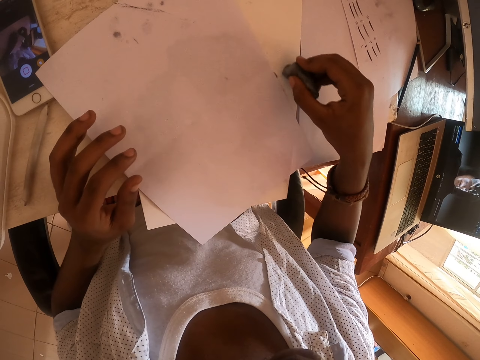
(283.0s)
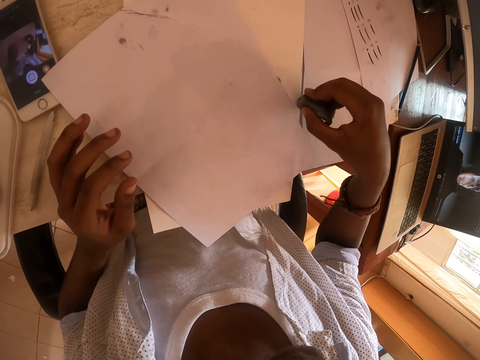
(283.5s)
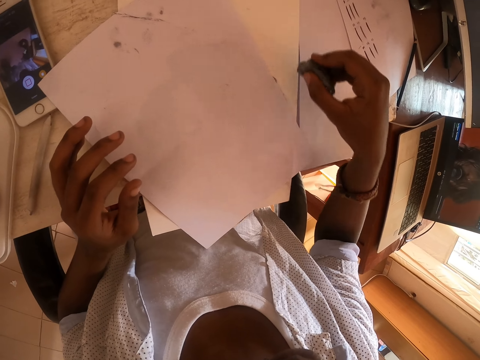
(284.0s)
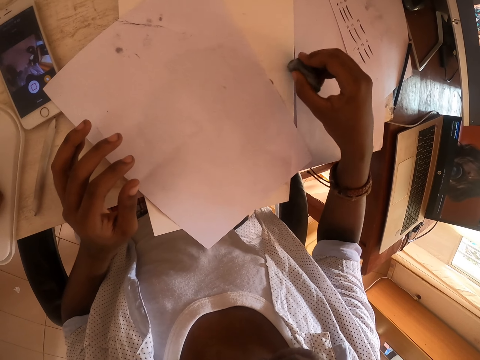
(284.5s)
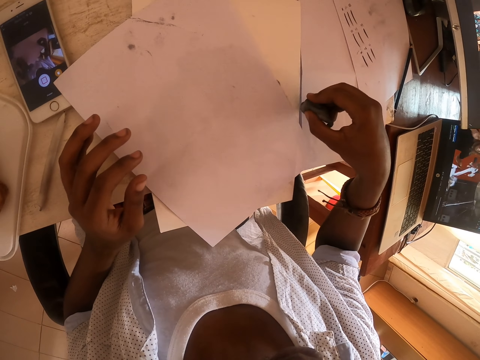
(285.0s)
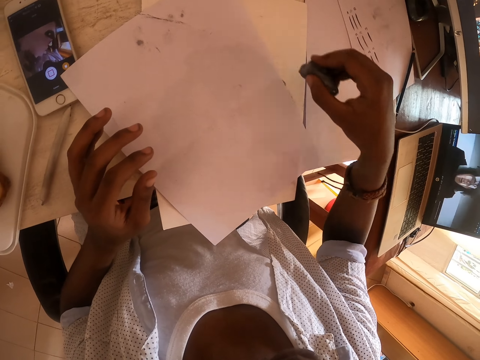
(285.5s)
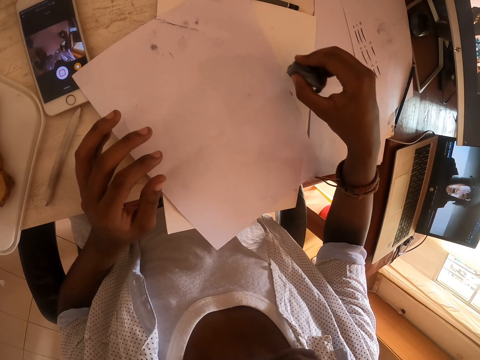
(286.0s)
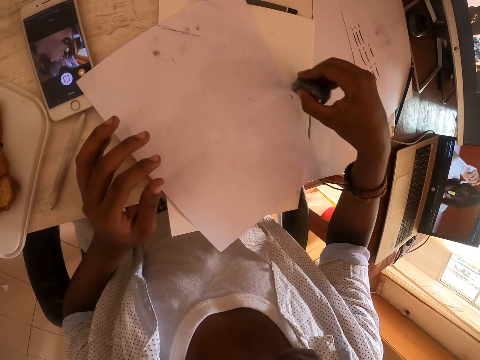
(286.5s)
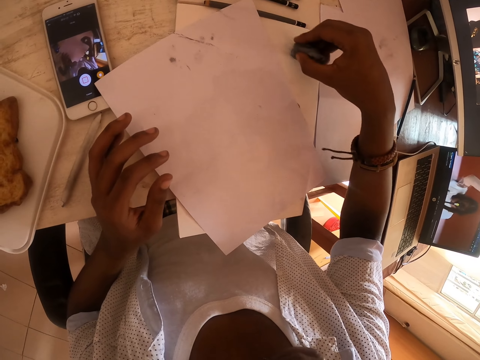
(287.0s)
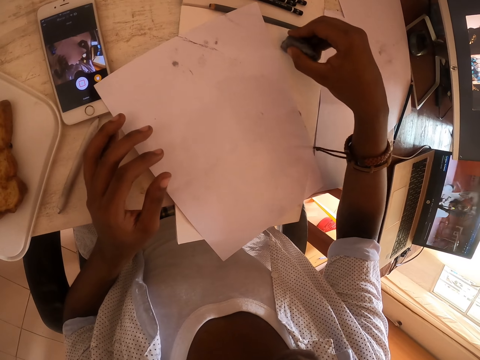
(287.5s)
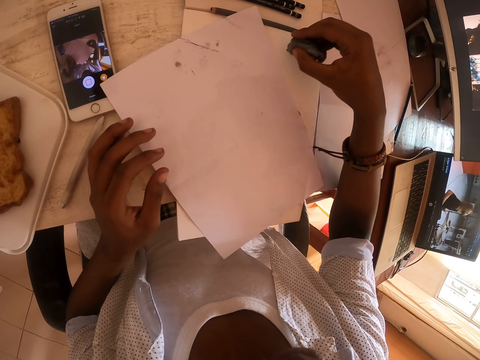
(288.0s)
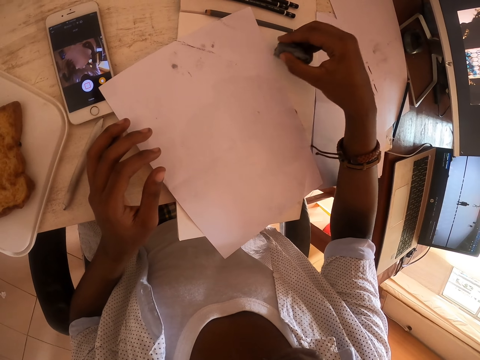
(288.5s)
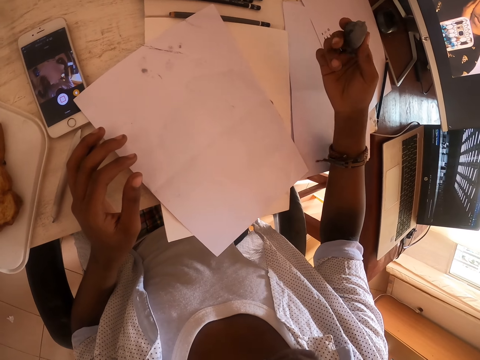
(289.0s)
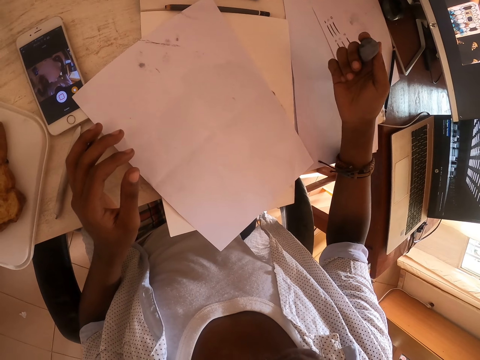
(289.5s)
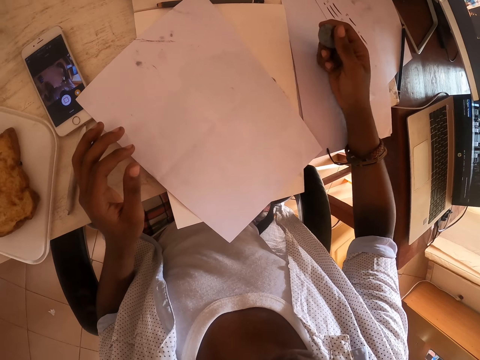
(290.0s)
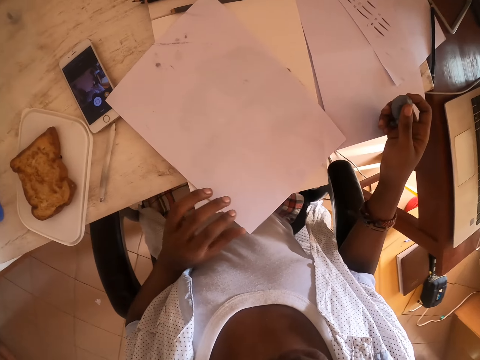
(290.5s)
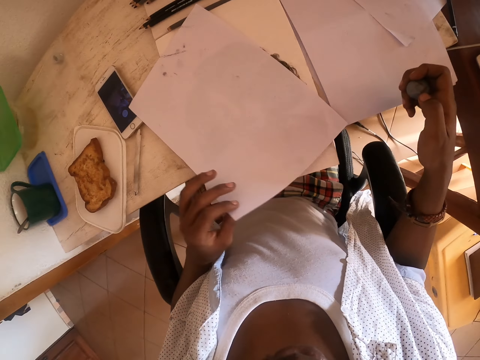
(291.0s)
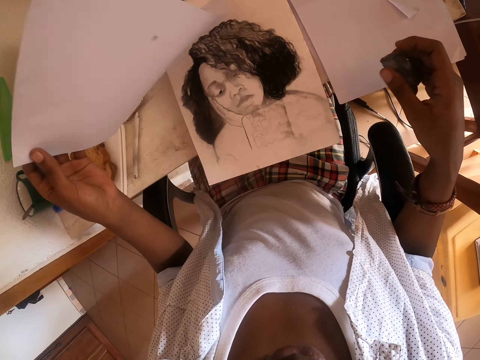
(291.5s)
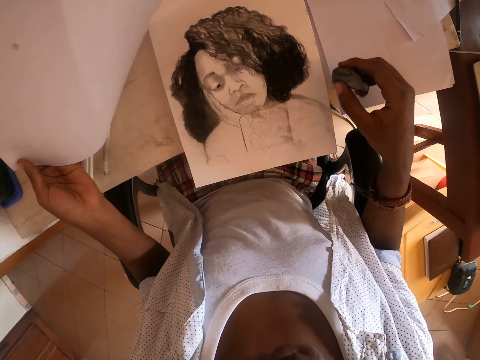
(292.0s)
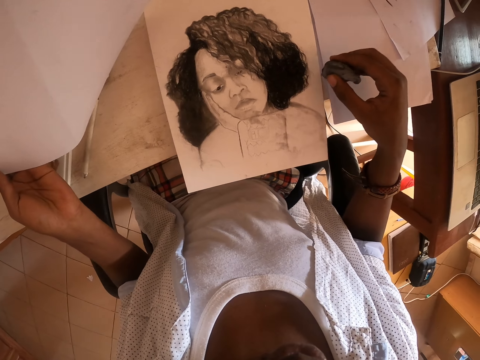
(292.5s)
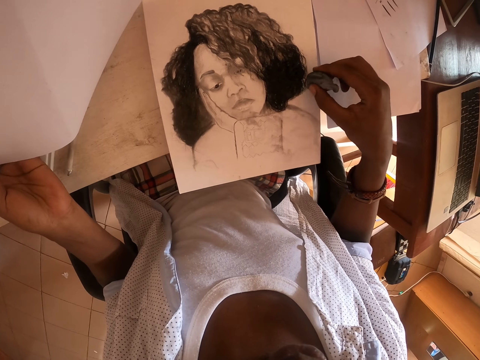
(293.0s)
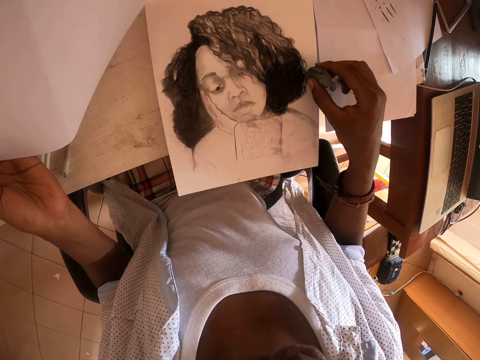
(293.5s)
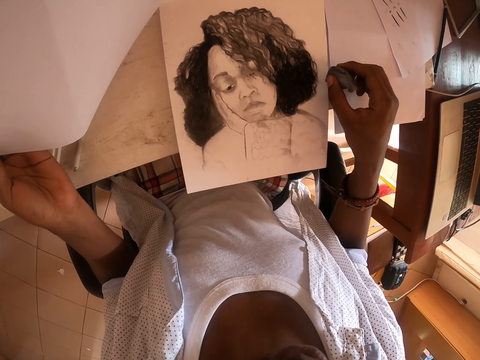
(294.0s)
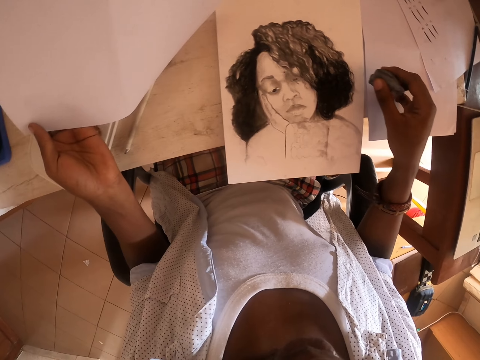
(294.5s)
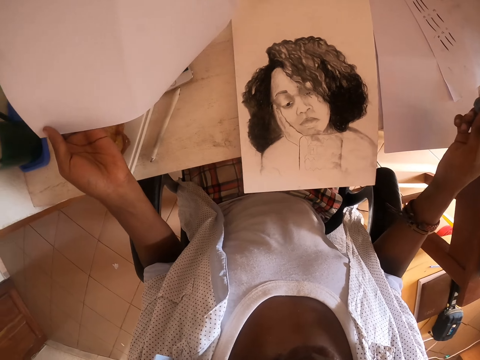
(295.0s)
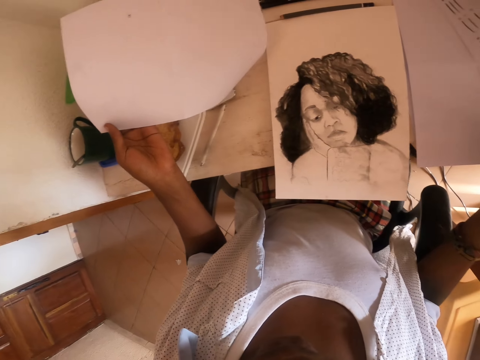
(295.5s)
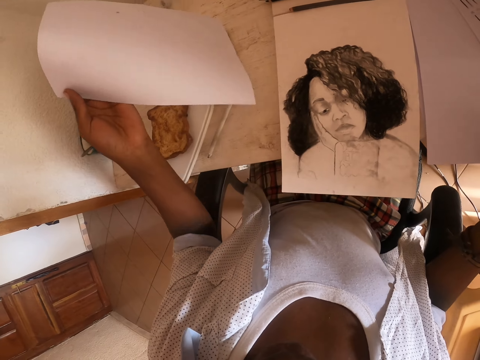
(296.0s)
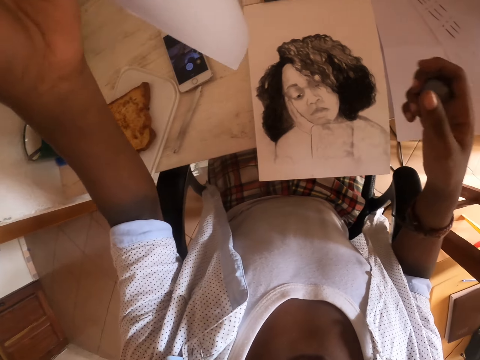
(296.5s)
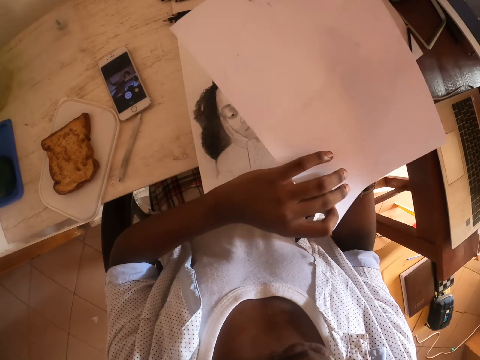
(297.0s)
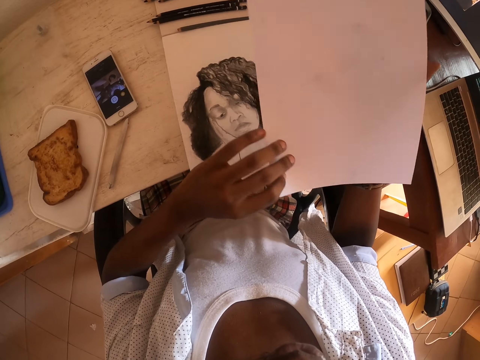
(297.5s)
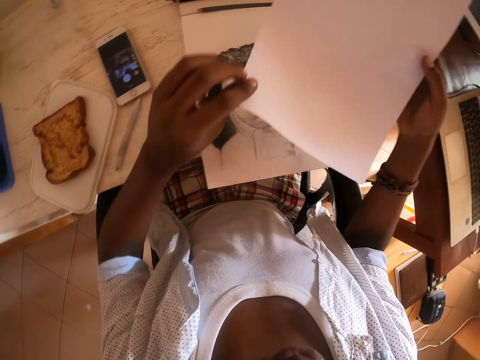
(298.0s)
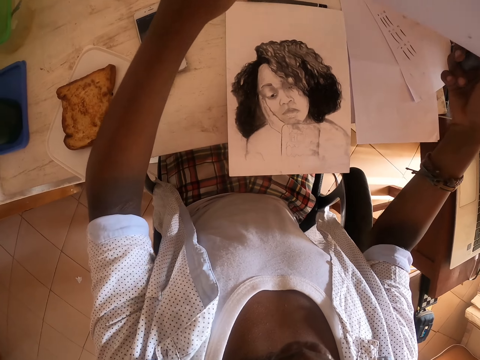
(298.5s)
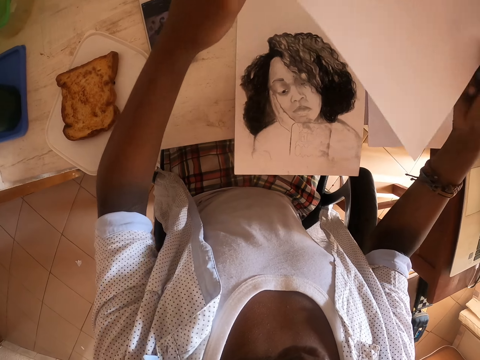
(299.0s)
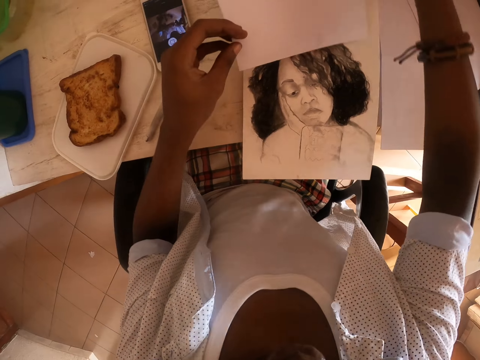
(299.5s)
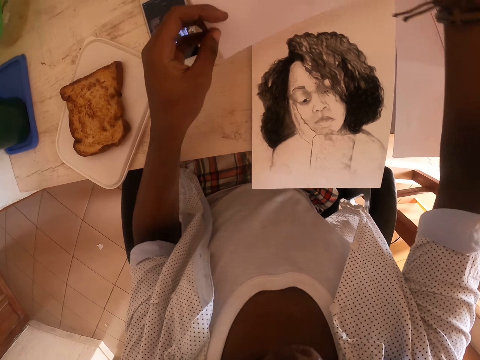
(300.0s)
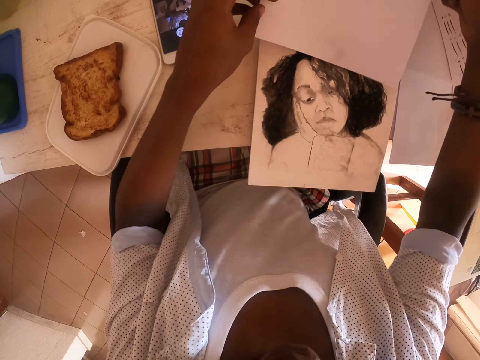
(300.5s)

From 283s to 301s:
The camera wearer looks around. They lift the paper. They erase with an eraser. They stare at the drawing. They lift the paper. They place the paper on the right hand. They look at the drawing.

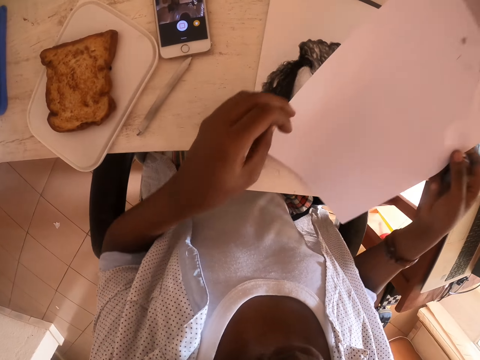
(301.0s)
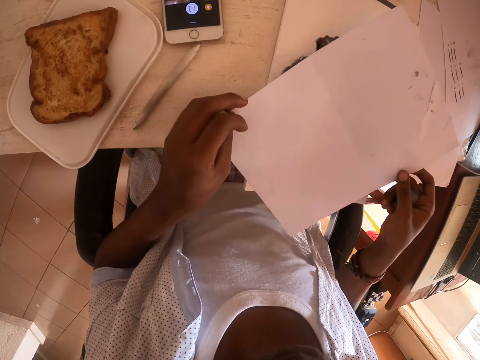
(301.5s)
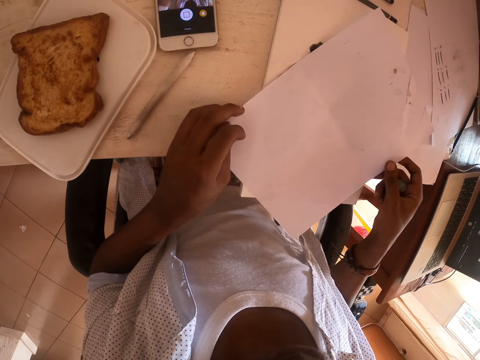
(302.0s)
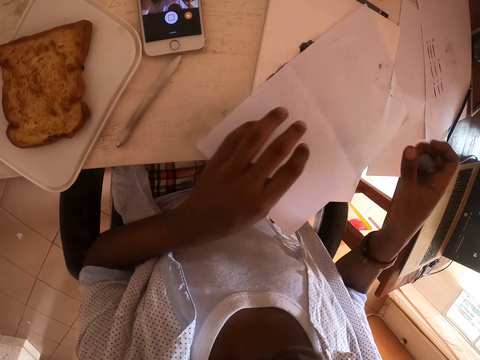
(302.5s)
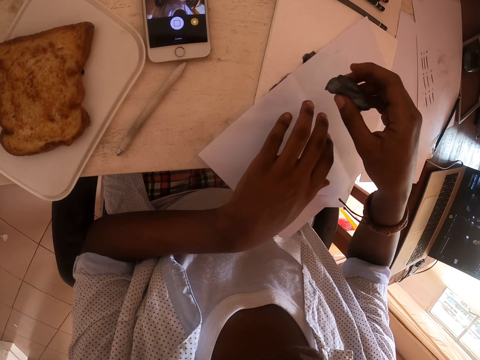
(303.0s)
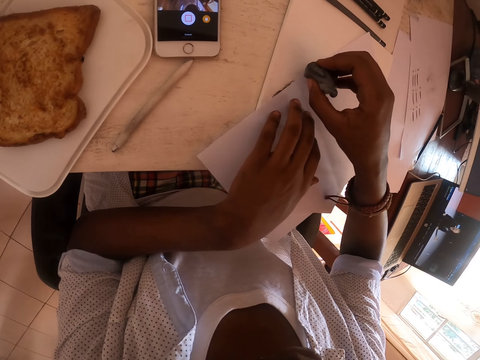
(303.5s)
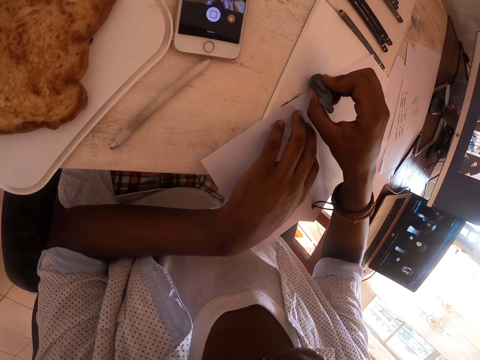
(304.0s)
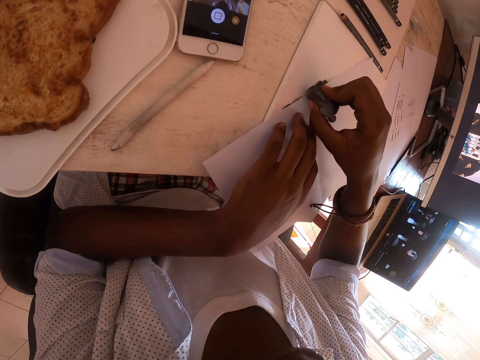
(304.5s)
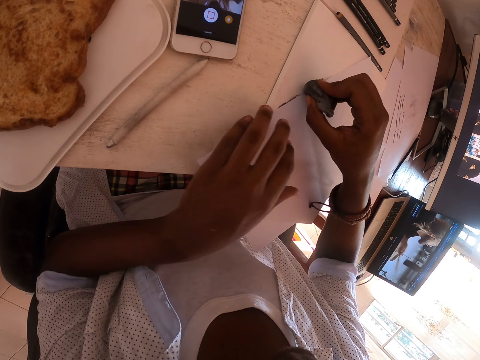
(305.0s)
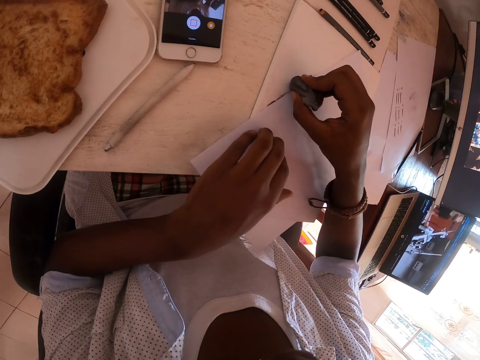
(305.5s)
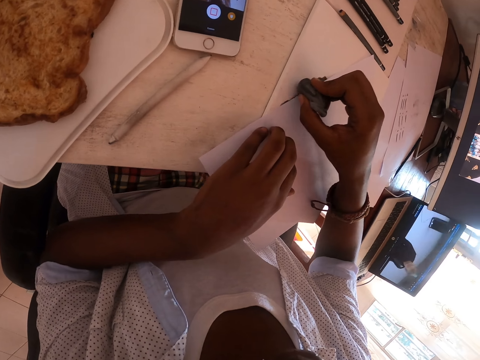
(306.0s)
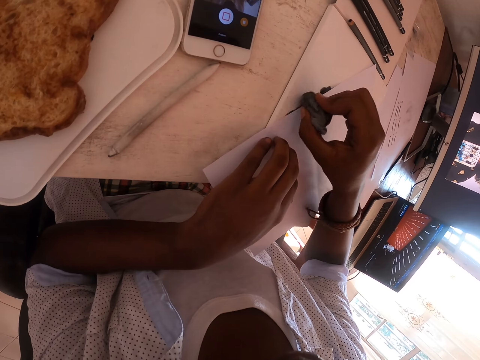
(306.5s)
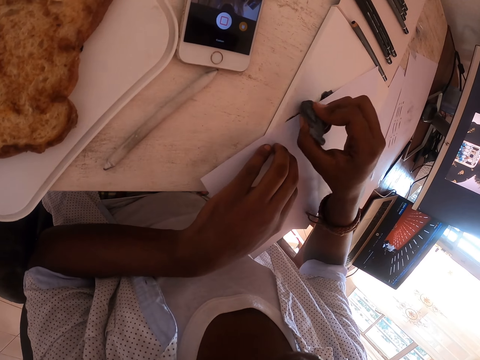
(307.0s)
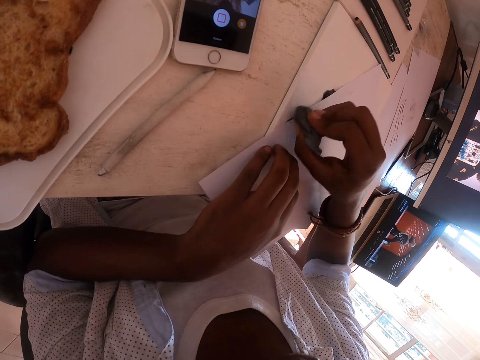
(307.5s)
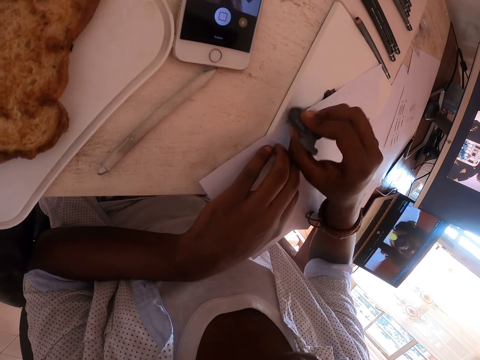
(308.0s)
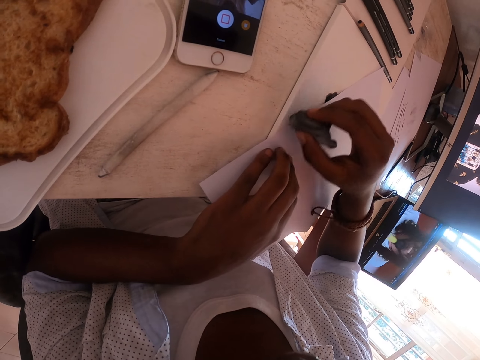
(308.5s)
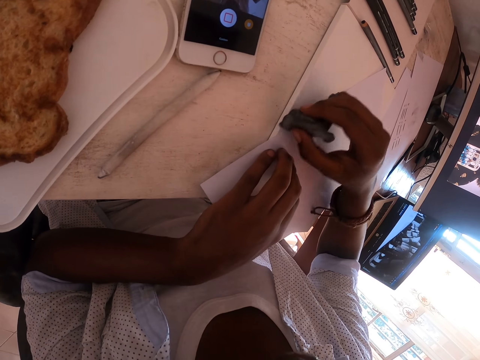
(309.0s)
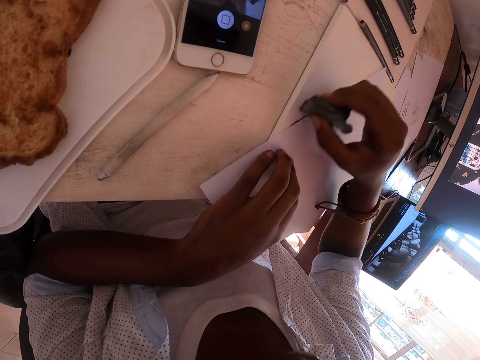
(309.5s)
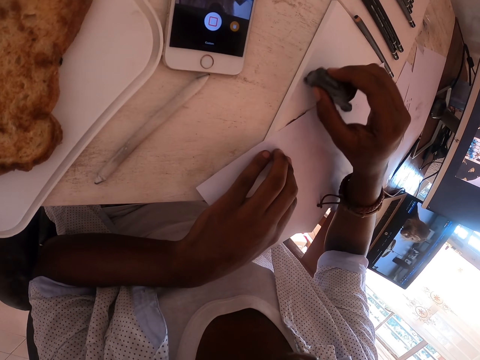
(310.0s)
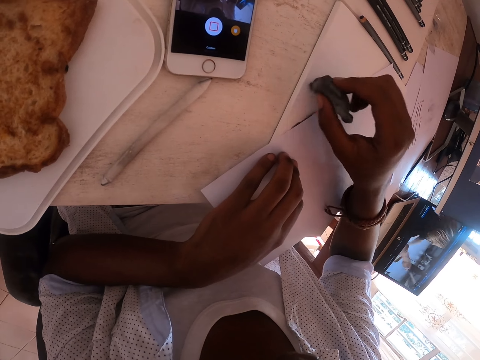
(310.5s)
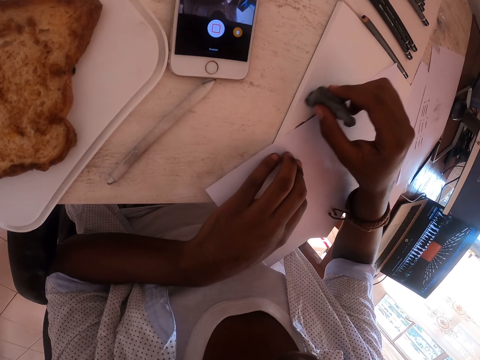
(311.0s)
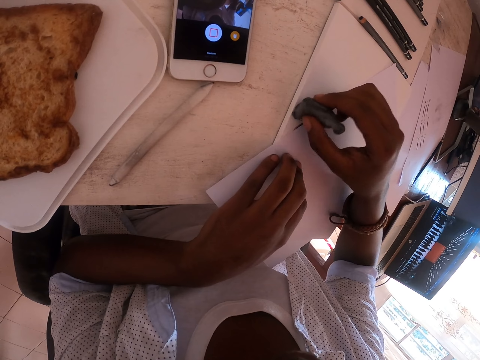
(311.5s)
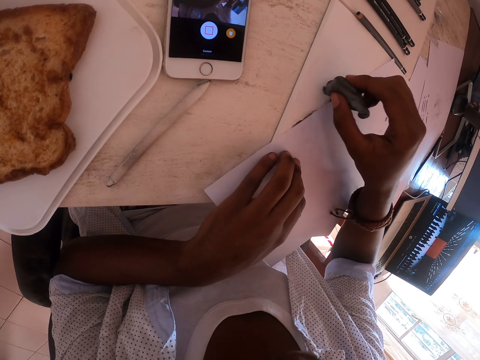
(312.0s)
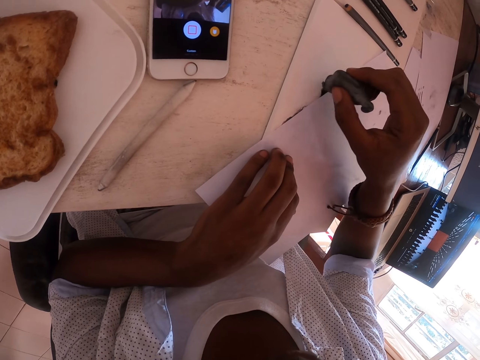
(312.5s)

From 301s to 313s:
The camera wearer places the paper on the drawing. They erase with an eraser.
